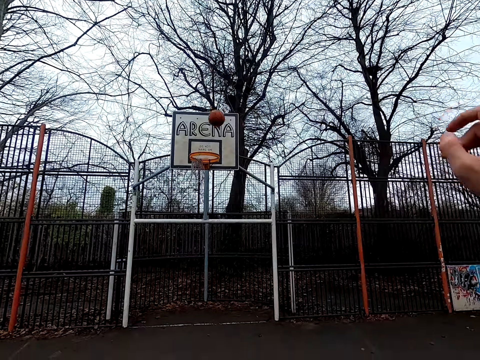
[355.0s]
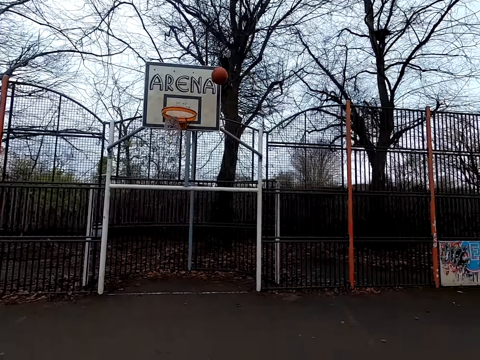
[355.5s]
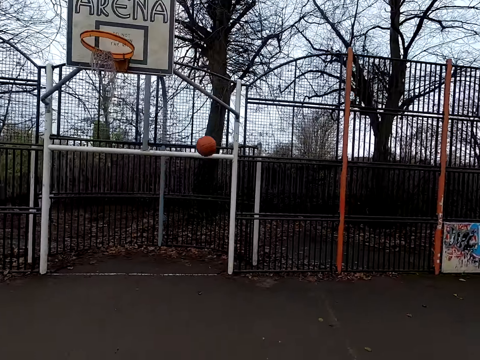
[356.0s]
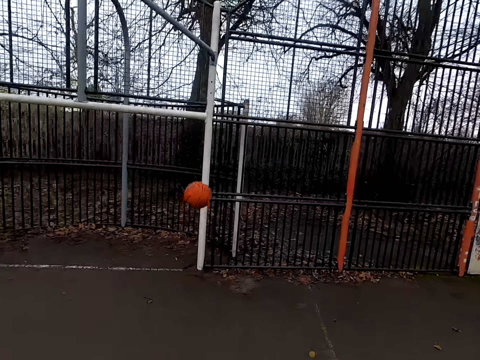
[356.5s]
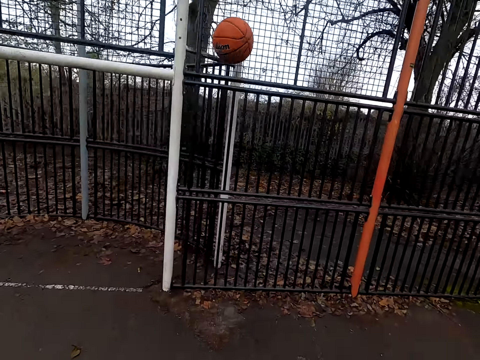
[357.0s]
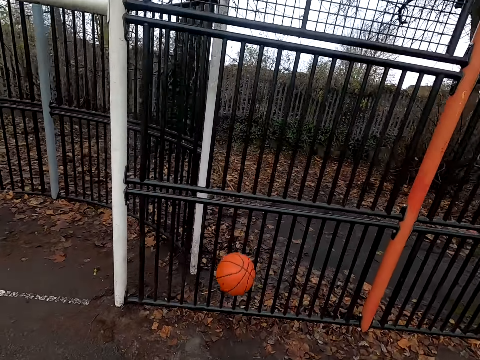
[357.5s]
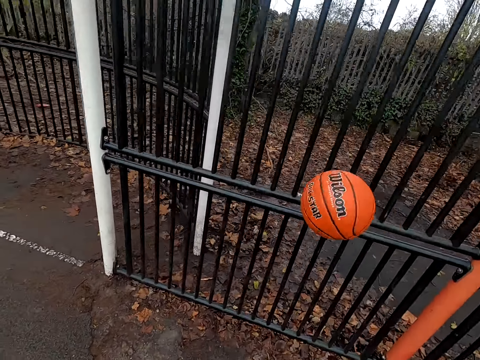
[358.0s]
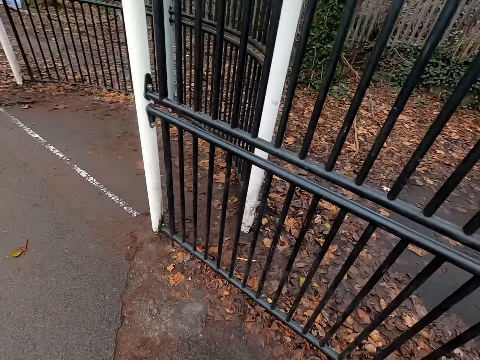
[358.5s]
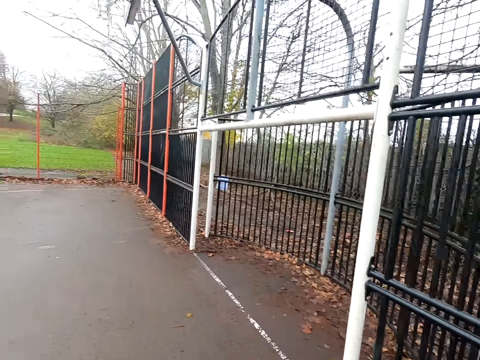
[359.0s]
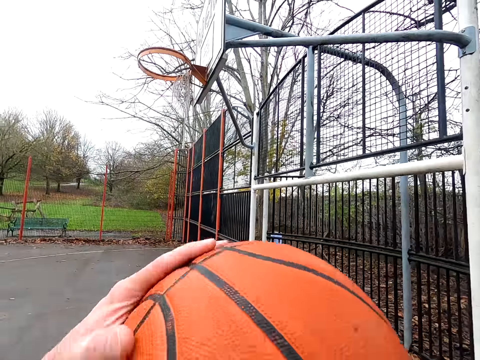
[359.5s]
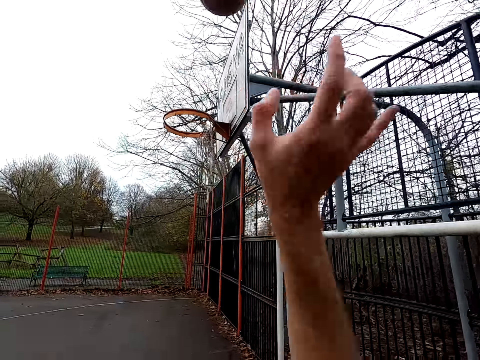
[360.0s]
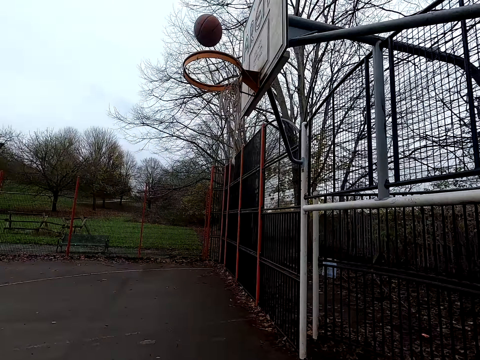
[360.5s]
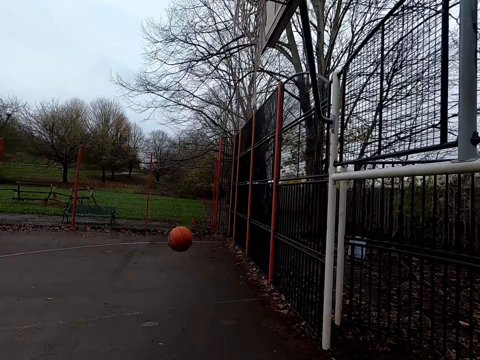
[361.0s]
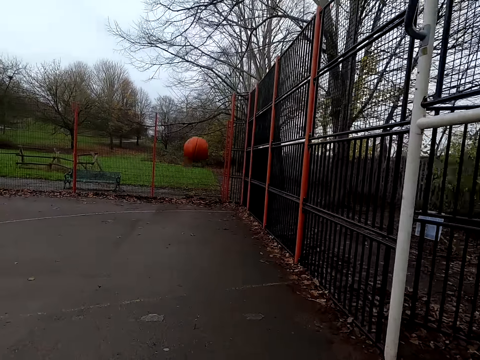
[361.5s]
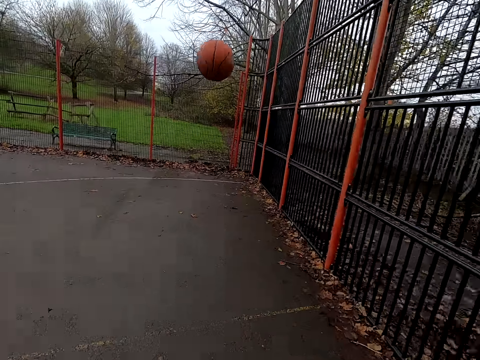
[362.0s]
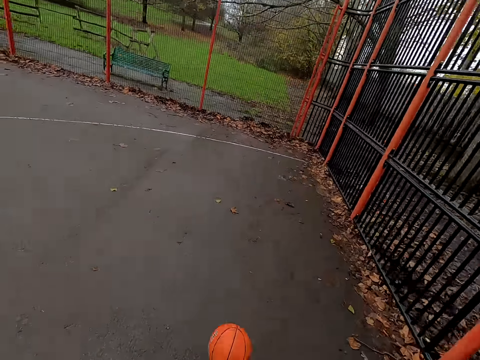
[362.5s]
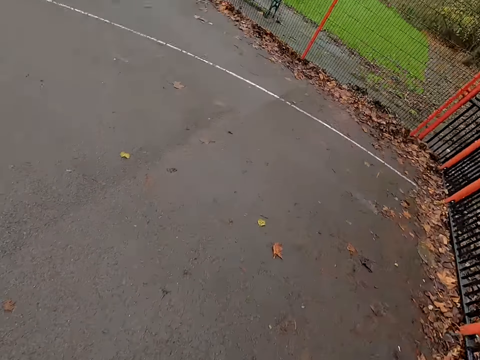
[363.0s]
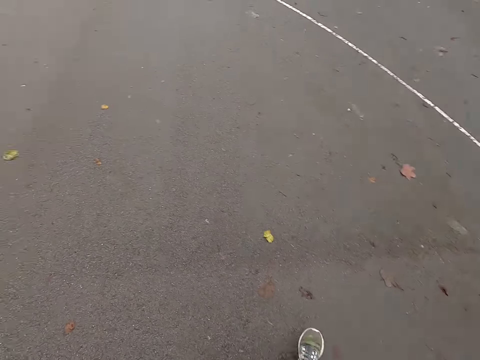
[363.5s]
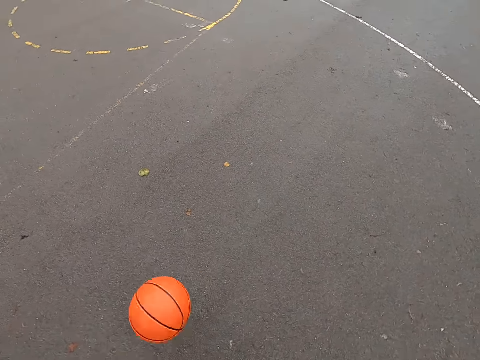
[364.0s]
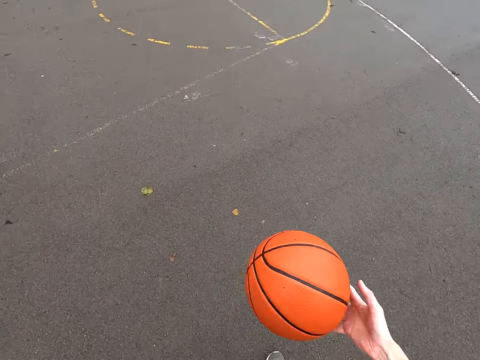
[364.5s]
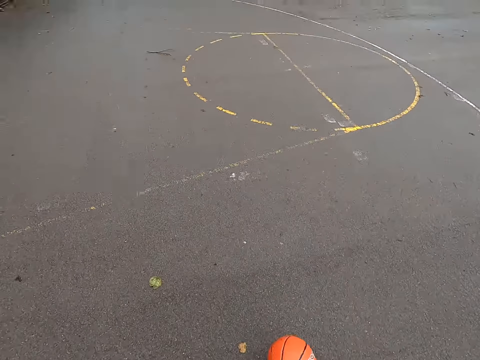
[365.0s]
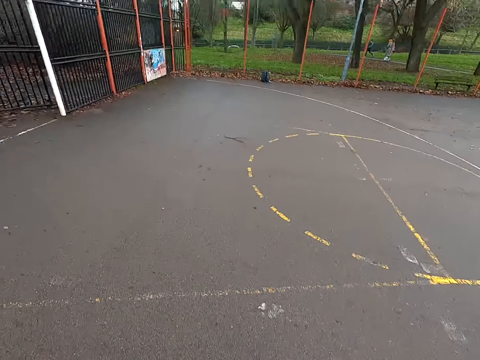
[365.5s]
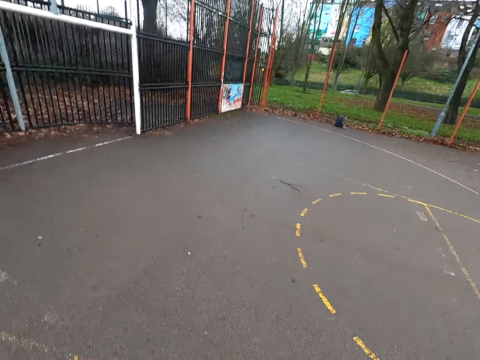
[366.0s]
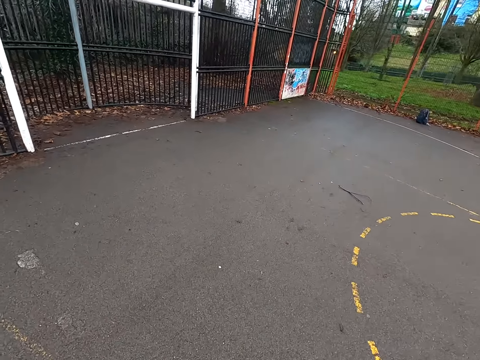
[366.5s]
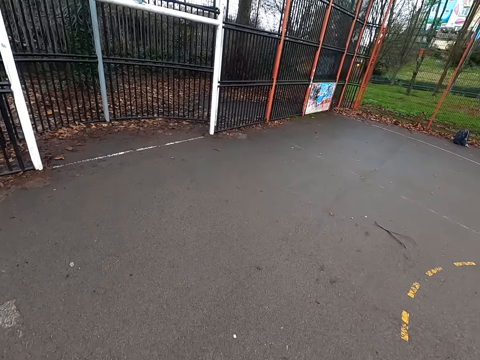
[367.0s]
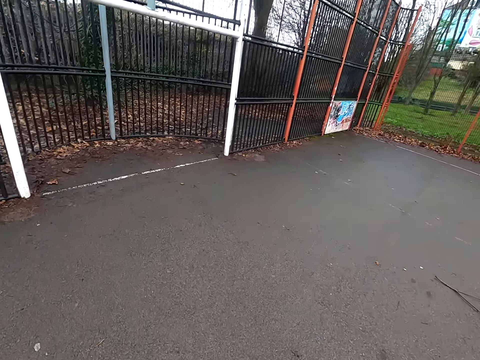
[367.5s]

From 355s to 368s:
The camera wearer walks around. They bounce the ball. They take the ball. They shoot the ball. They walk around. They take the ball. They bounce the ball.

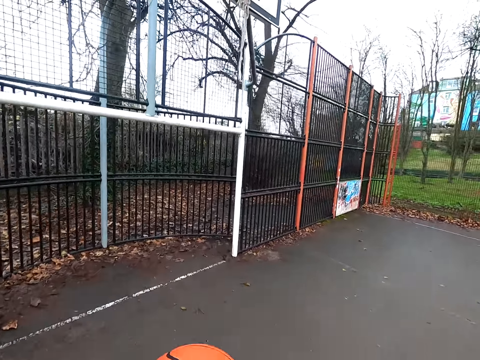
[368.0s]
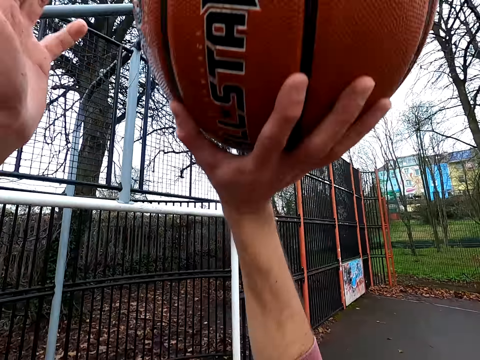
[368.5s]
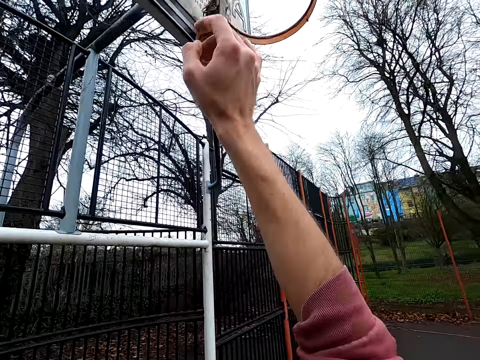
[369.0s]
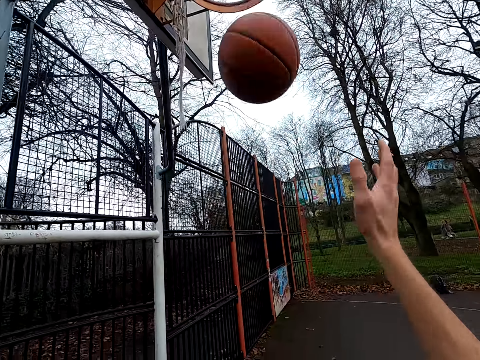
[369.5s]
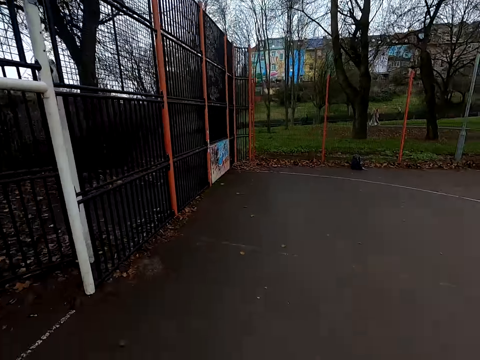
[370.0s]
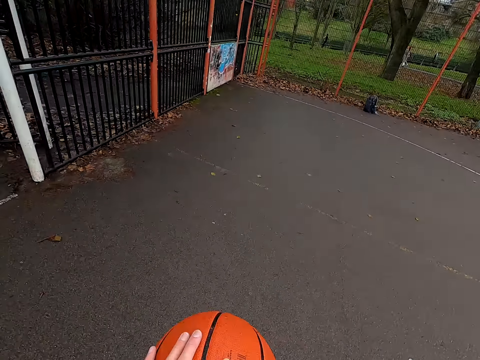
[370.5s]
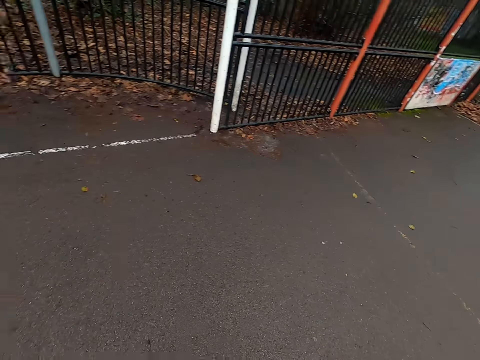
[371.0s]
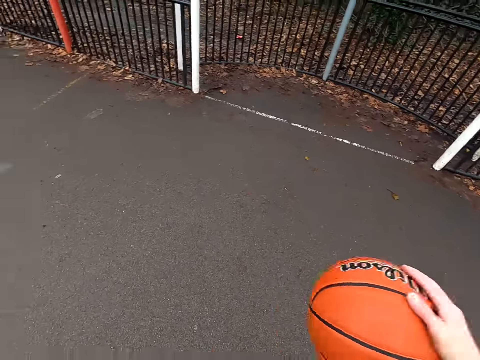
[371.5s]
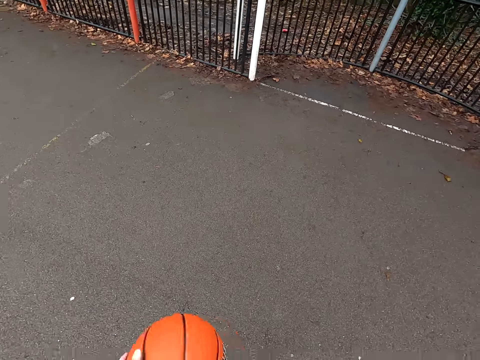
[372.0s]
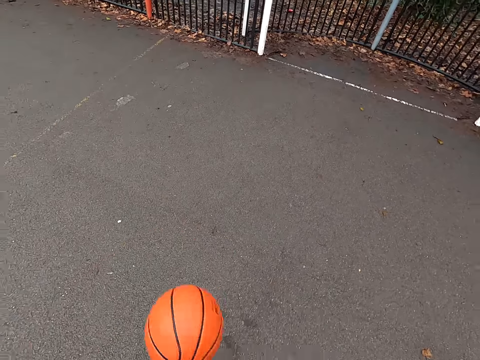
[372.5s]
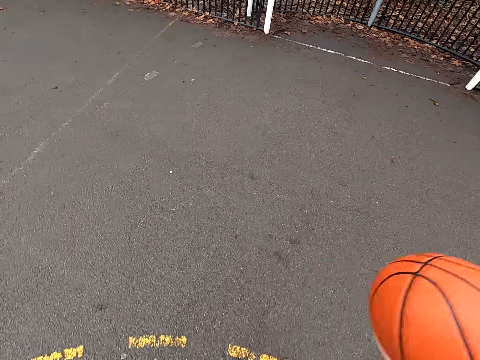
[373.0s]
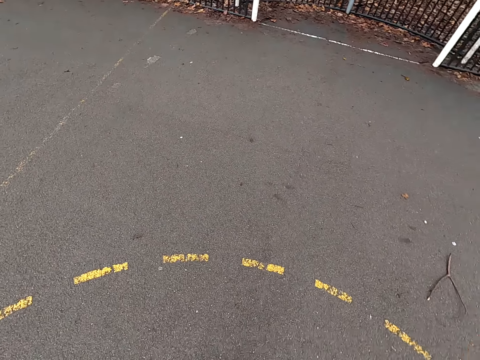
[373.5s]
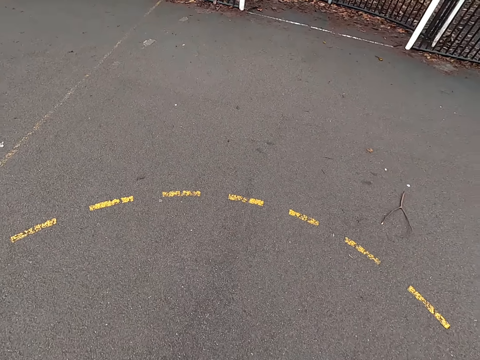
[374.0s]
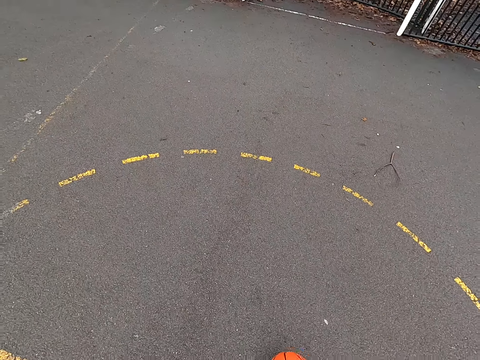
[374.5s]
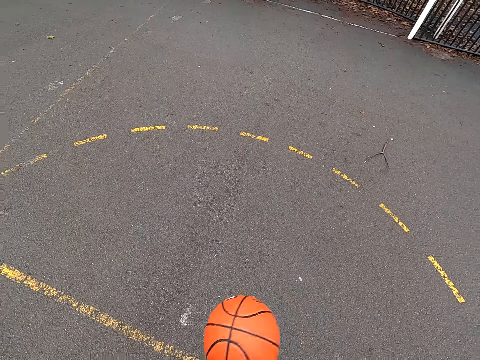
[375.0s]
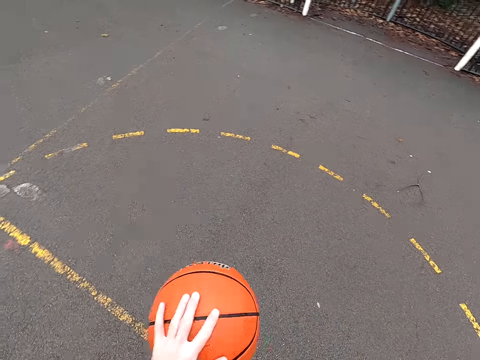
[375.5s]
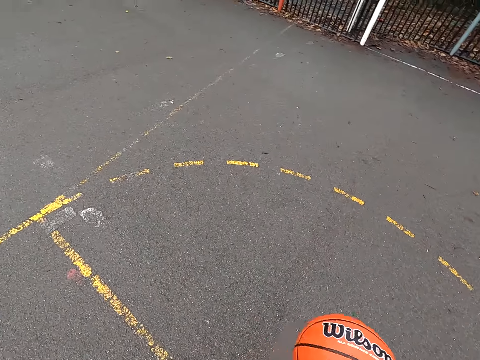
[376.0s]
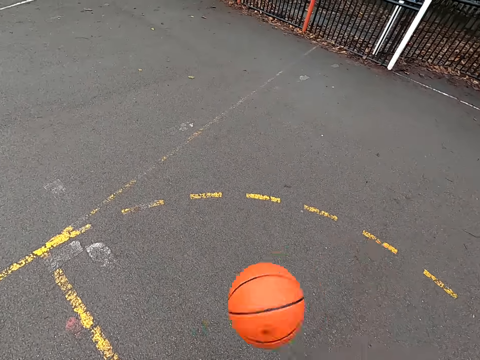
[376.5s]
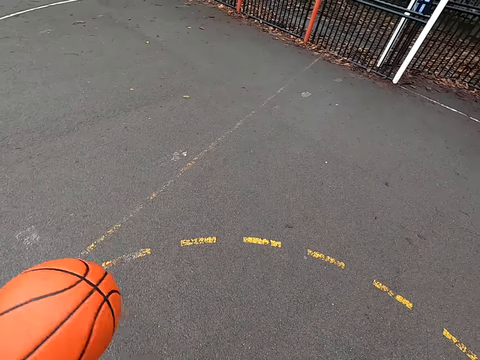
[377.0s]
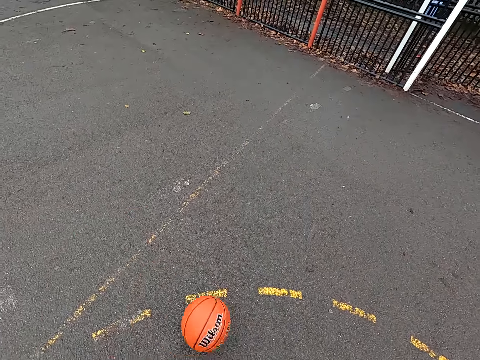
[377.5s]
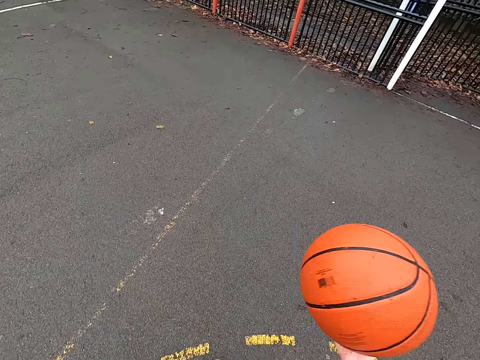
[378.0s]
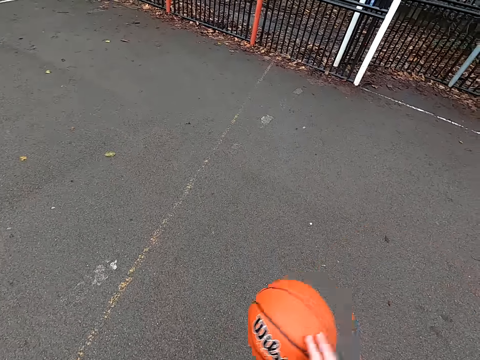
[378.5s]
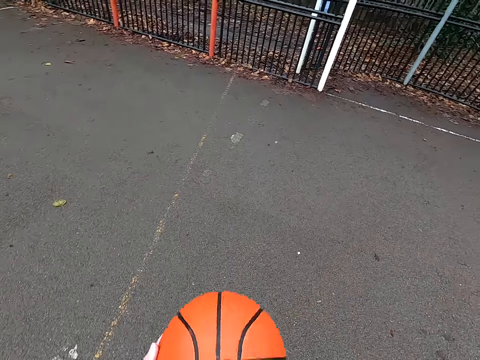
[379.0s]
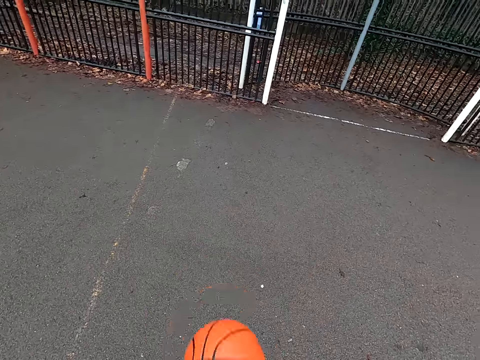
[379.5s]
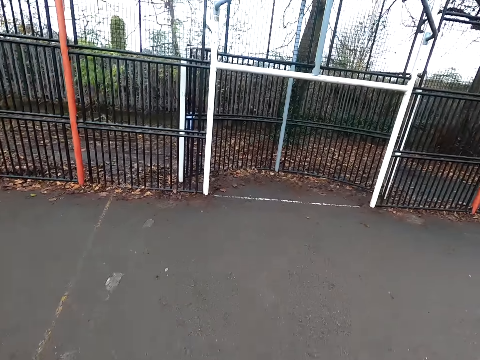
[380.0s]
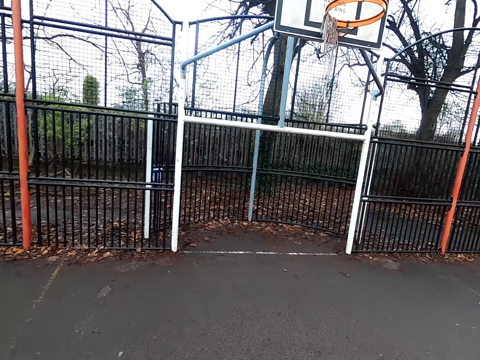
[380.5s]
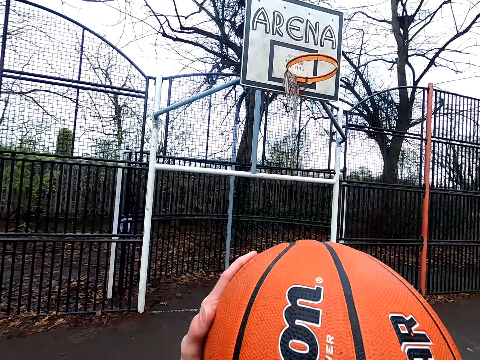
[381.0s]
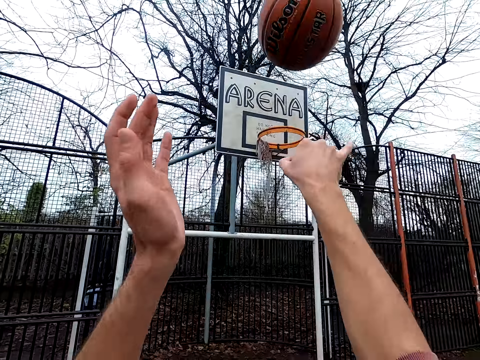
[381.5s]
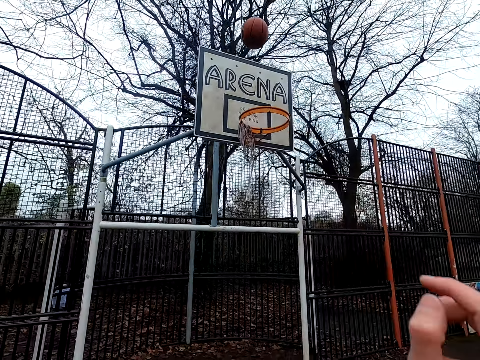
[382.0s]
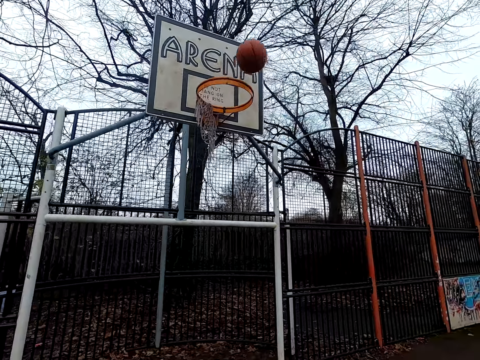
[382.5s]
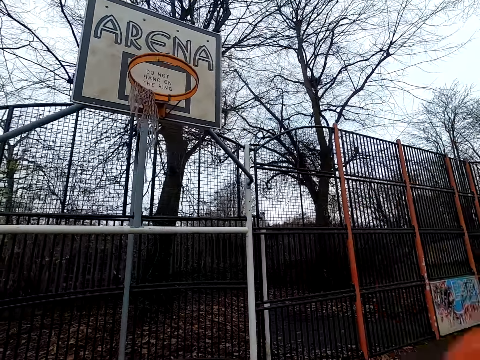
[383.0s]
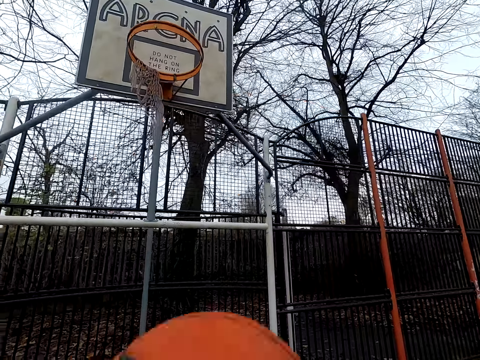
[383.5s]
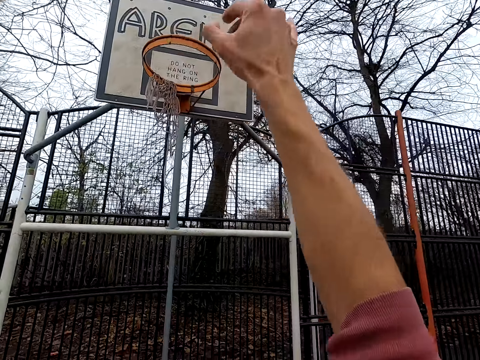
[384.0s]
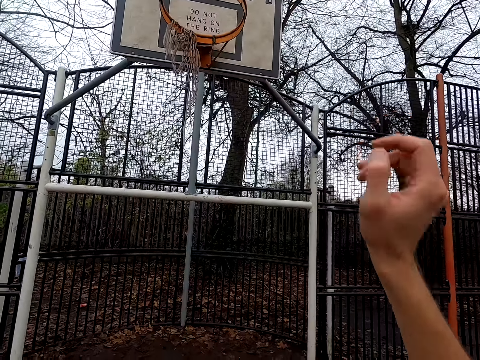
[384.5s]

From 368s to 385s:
The camera wearer shoots the ball. They take the ball and dribble the ball. They shoot the ball, take the ball, and shoot the ball.
